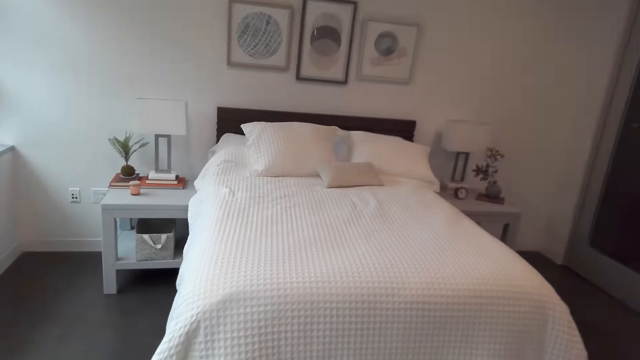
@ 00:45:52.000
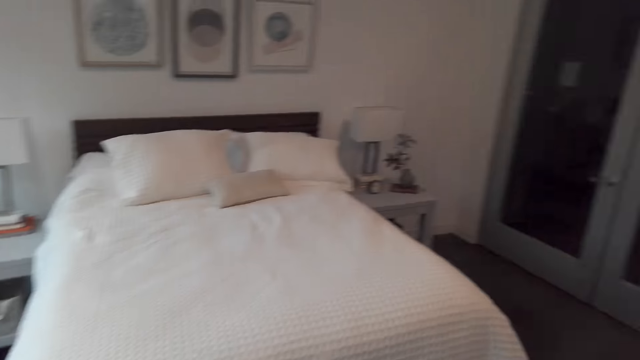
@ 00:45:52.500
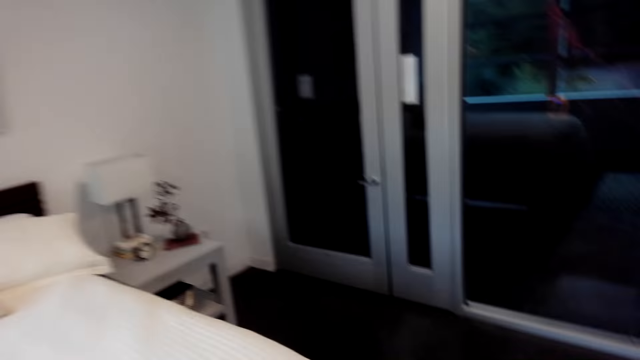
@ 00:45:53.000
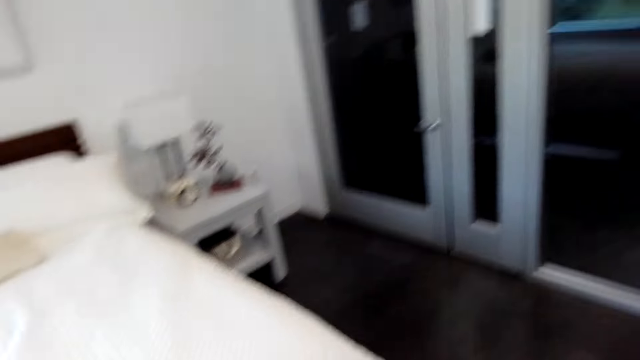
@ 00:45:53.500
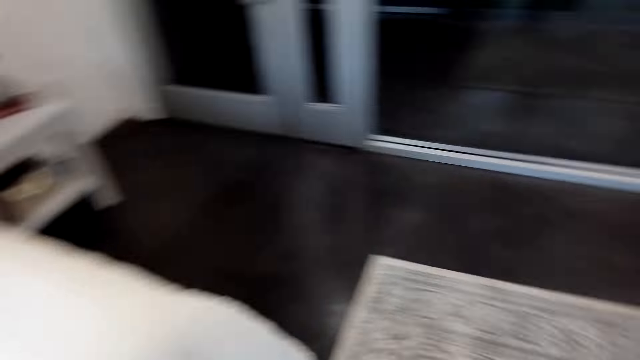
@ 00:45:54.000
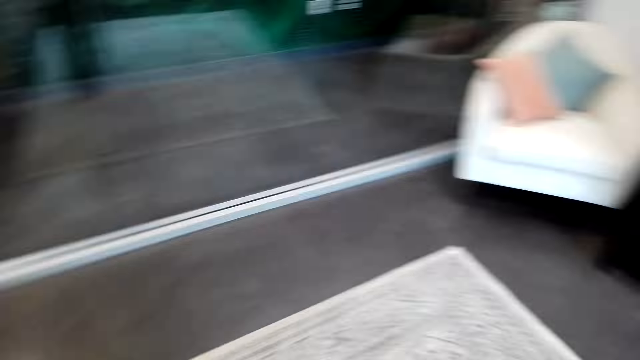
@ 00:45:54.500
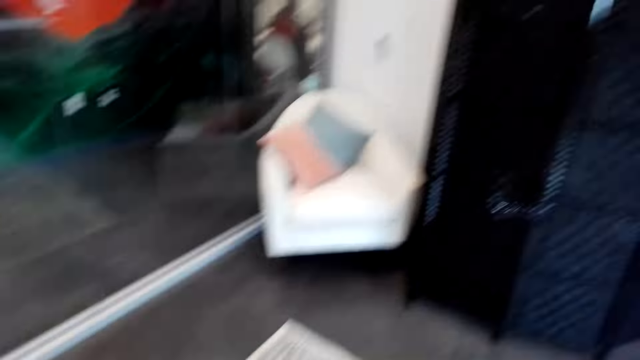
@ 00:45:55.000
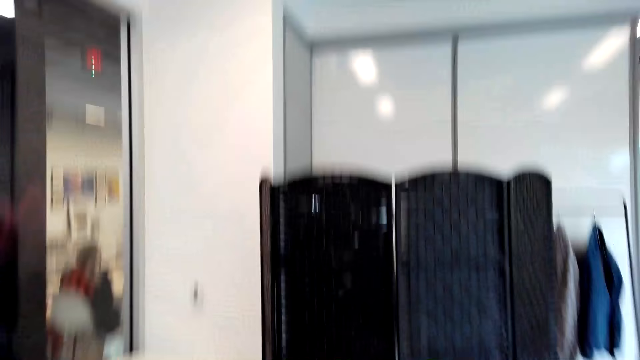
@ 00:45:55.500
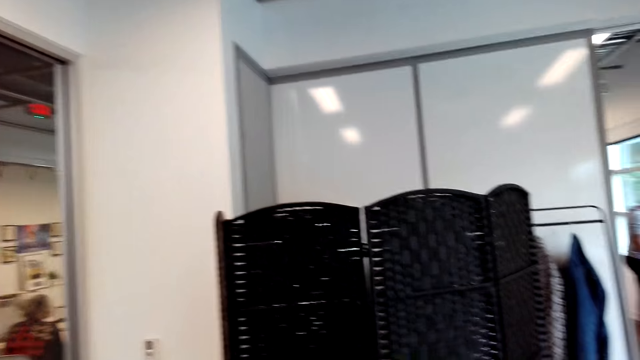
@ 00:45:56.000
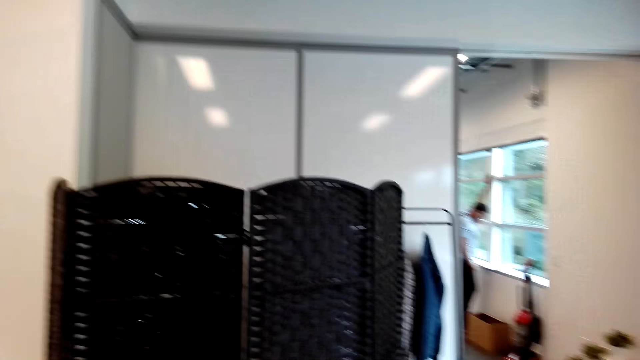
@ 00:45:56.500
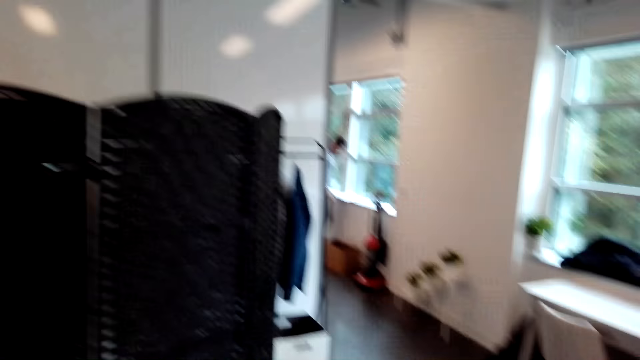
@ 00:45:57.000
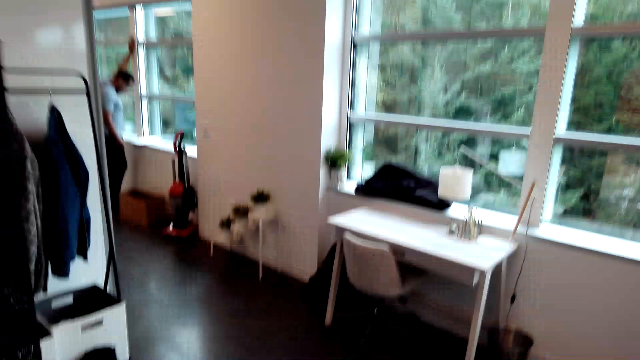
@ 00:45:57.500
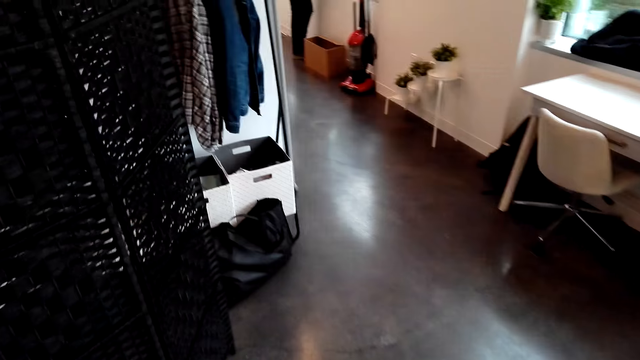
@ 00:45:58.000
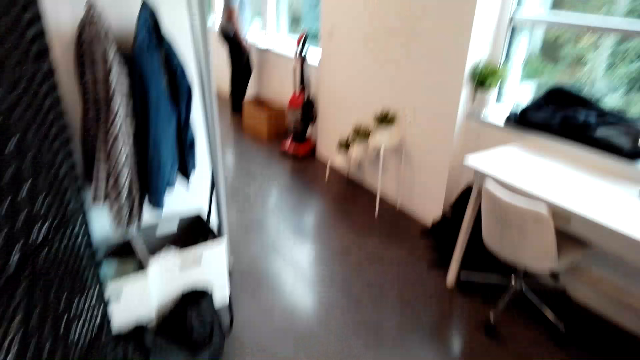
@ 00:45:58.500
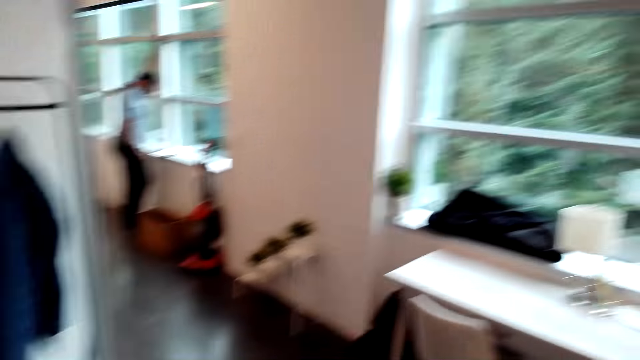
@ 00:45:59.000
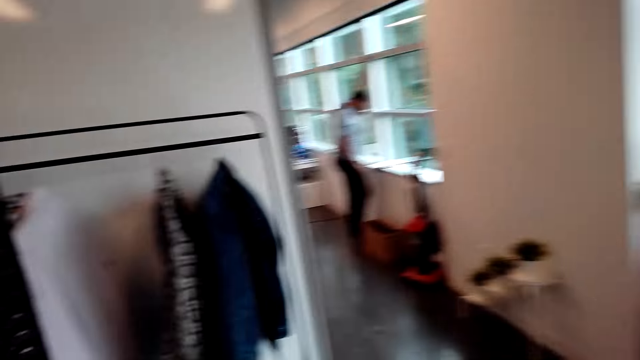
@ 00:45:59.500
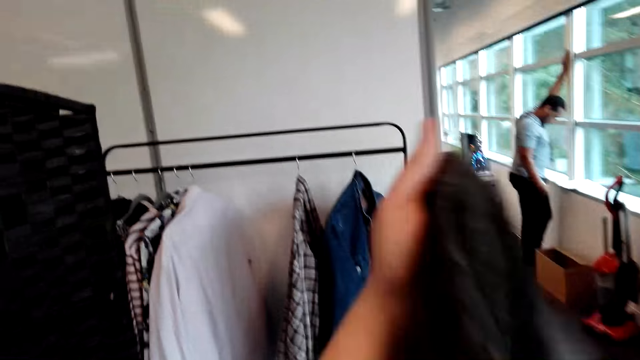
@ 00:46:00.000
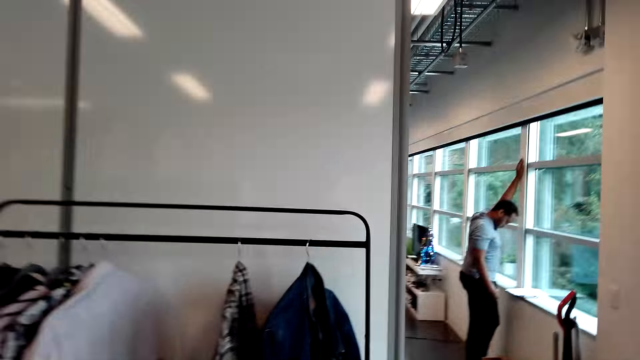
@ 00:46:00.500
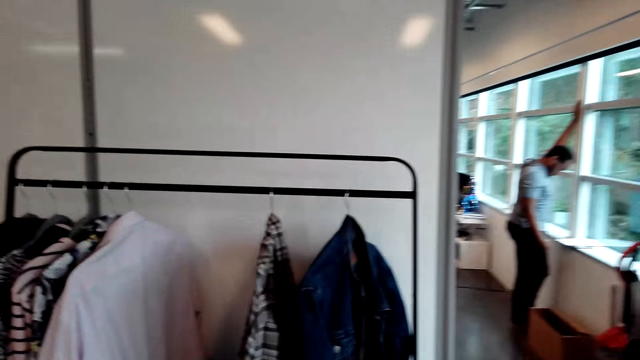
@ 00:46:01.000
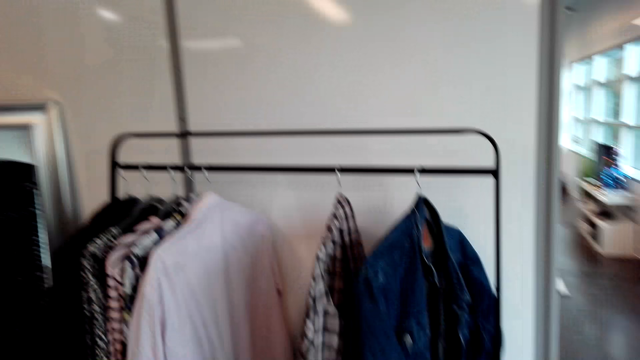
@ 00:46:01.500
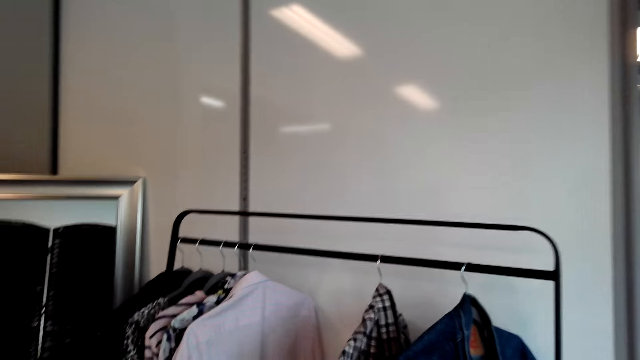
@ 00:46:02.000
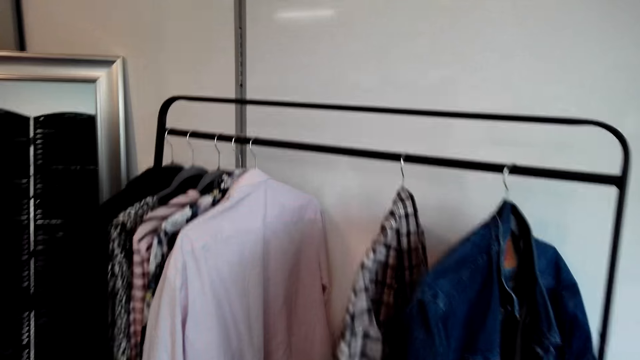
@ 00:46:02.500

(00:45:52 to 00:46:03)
The camera wearer looks around the house. They stretch the cloth.

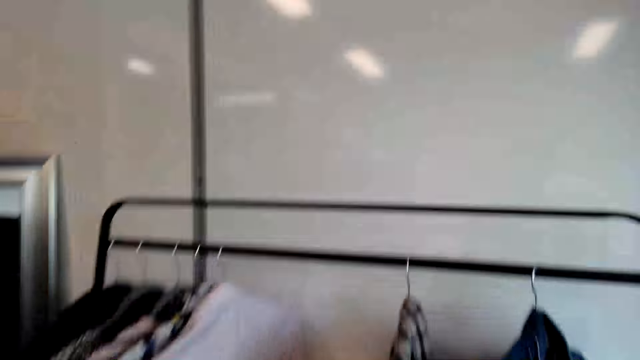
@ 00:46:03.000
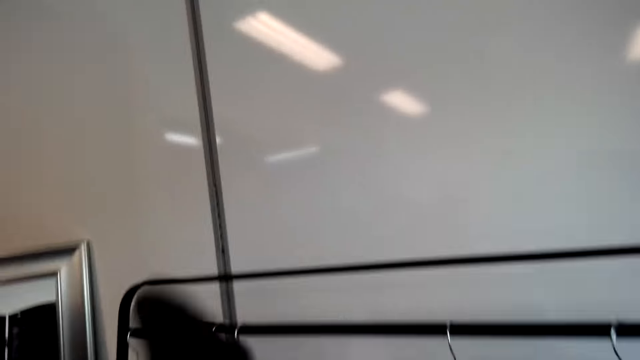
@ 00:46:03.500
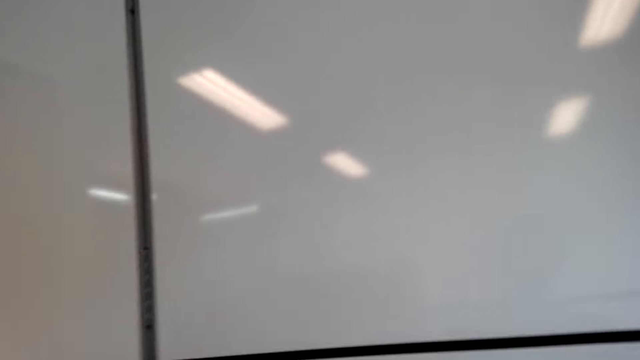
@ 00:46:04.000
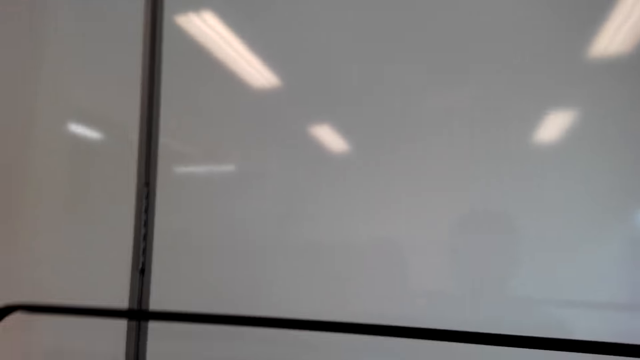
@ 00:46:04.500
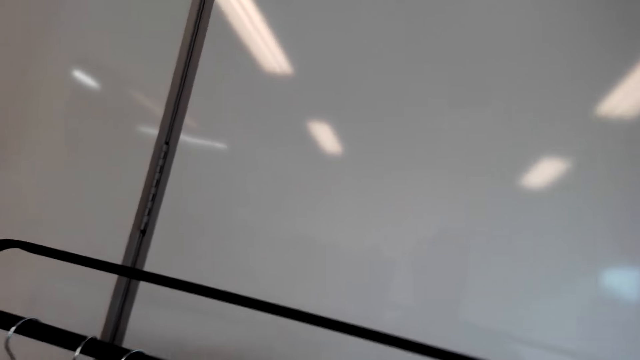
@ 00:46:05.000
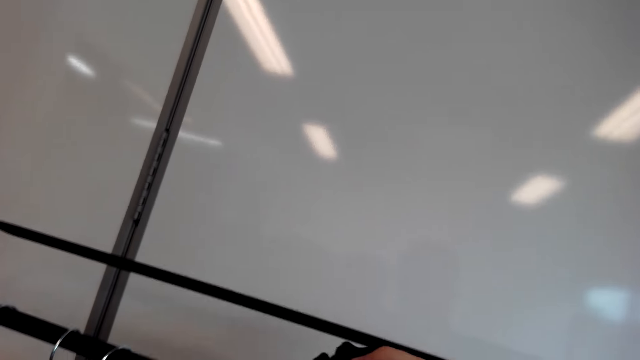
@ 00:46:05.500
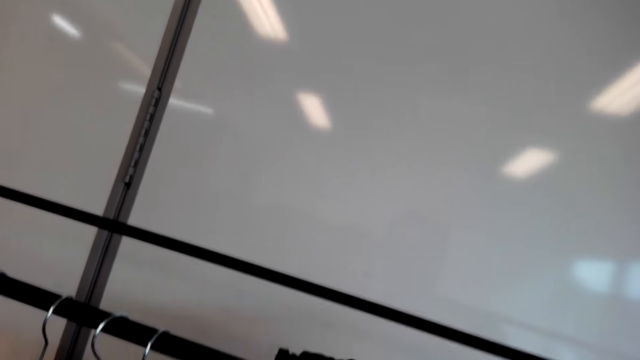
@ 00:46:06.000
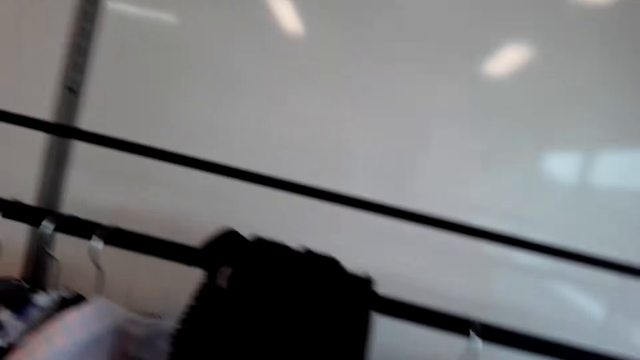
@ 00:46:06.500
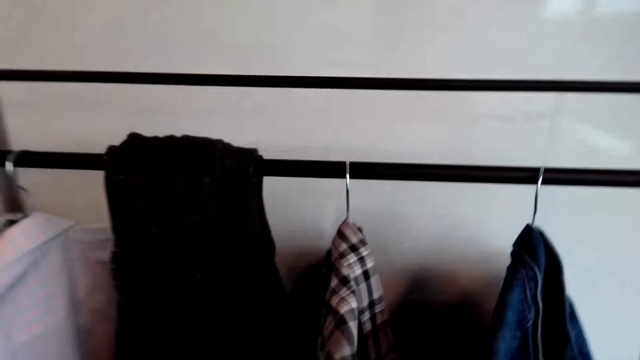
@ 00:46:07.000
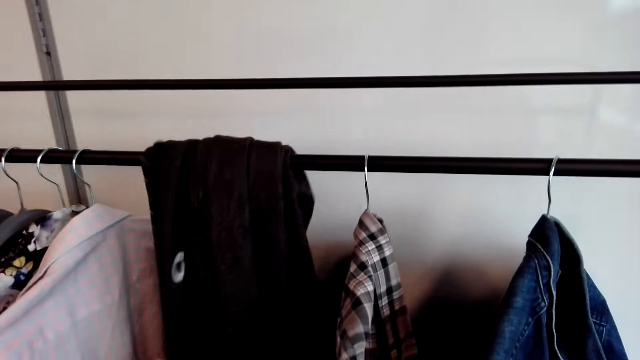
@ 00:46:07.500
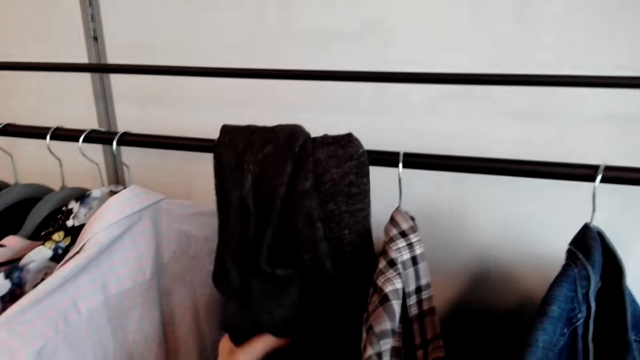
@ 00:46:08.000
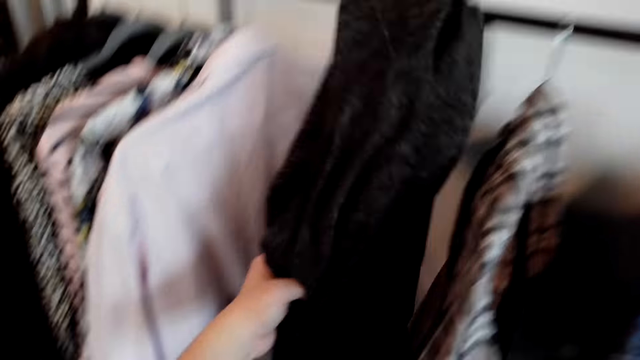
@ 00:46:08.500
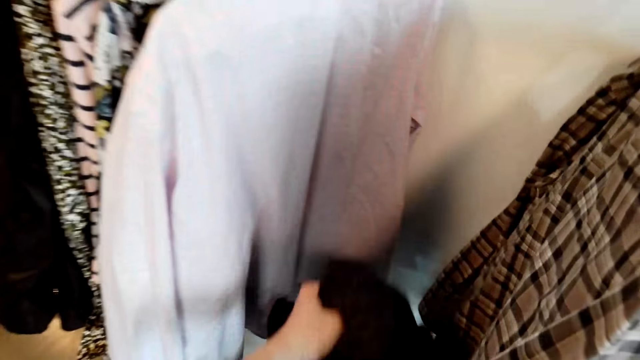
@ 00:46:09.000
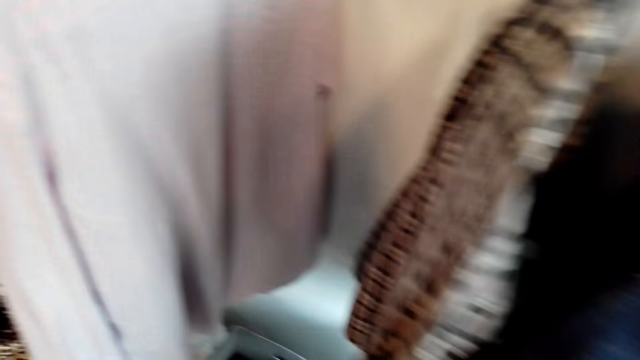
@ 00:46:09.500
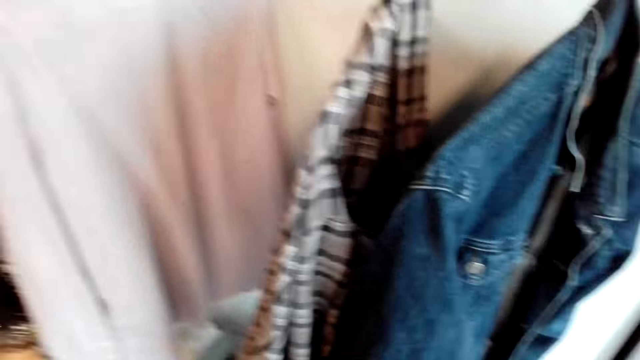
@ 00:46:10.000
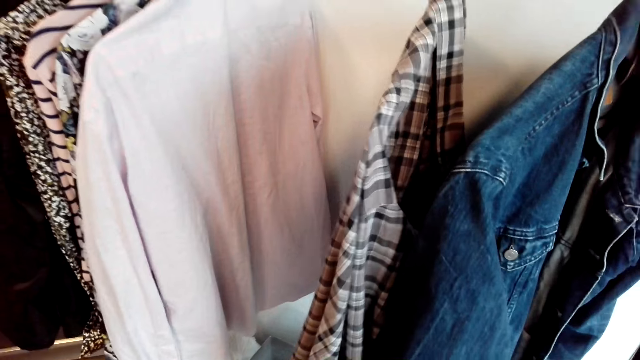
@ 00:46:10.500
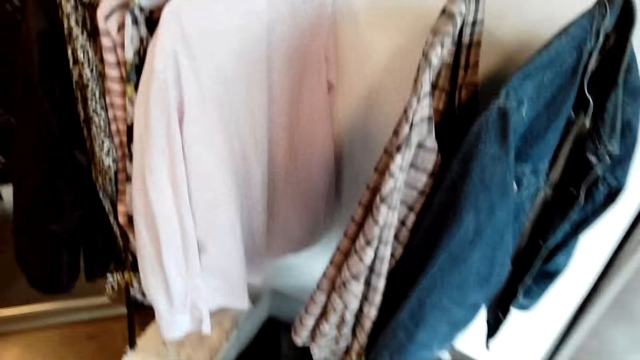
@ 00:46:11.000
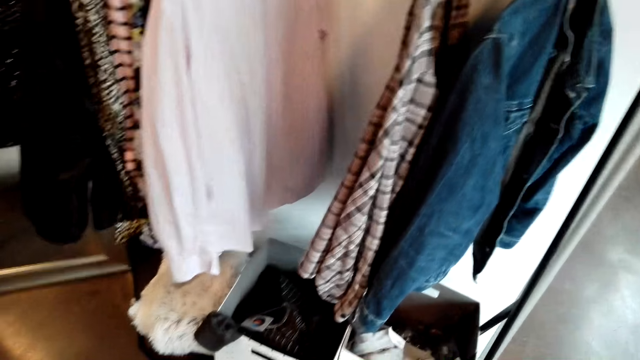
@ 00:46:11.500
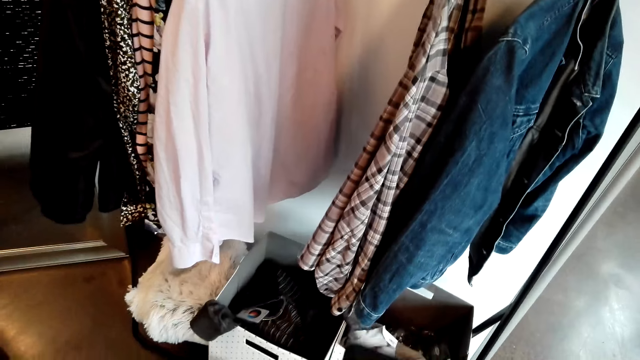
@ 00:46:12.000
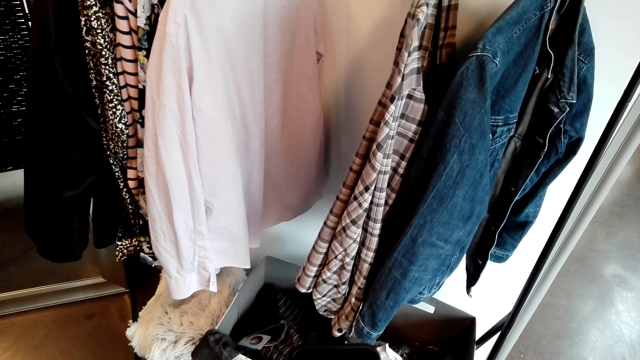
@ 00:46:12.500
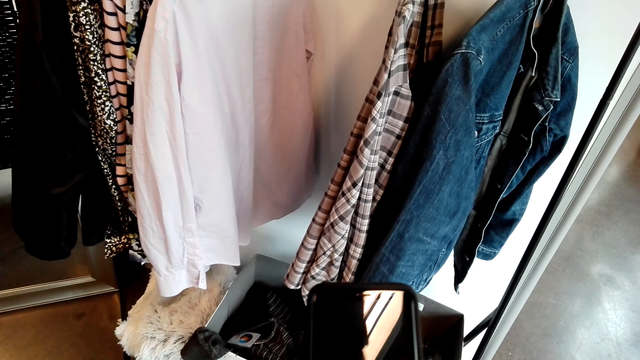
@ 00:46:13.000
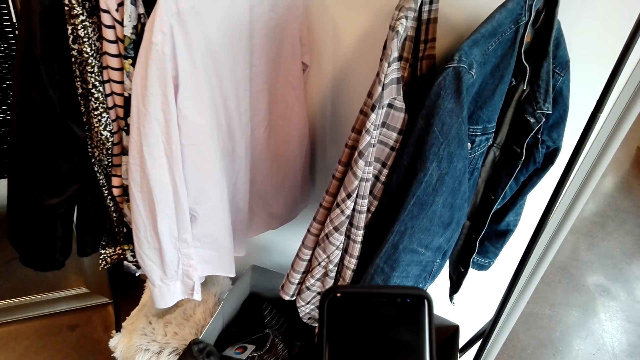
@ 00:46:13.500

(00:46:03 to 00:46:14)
The camera wearer puts the cloth on the closet. He removes the clothes on the hanger. He pulls the cloth. He drops the cloth in the laundry basket. He moves backwards. He uses his phone.
